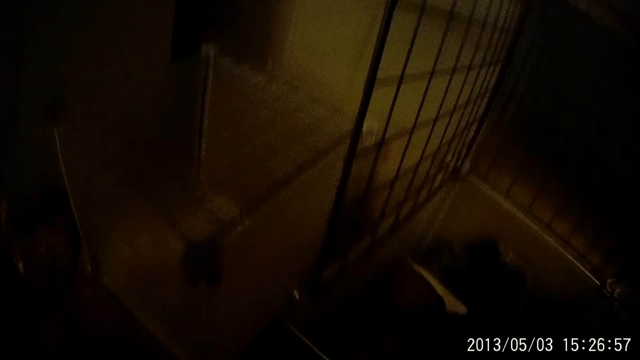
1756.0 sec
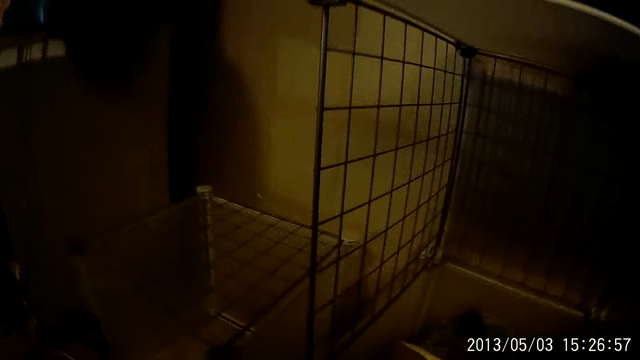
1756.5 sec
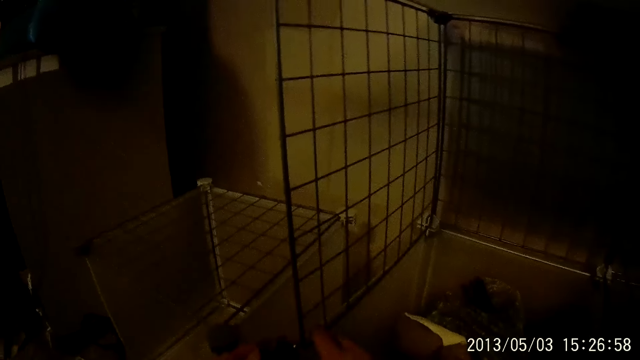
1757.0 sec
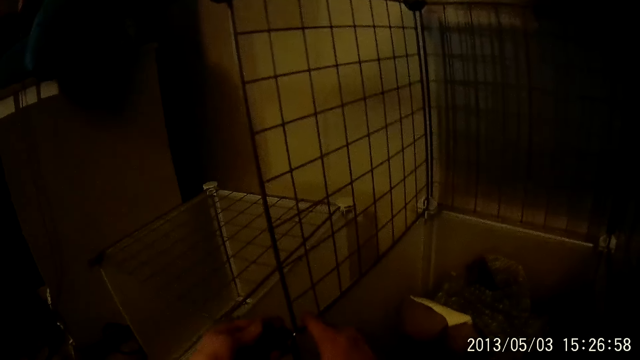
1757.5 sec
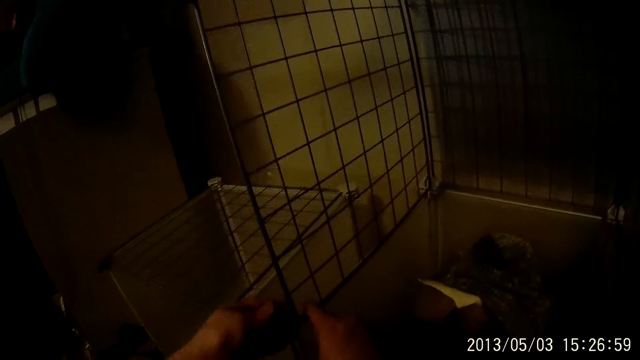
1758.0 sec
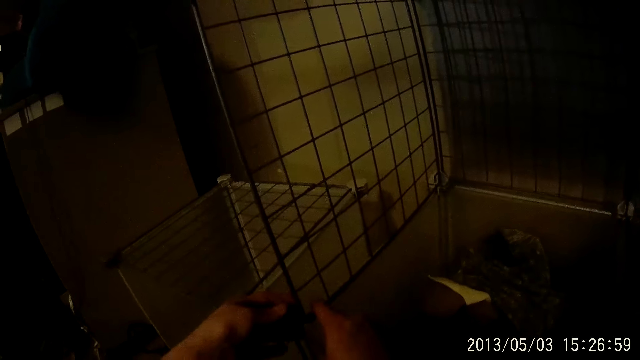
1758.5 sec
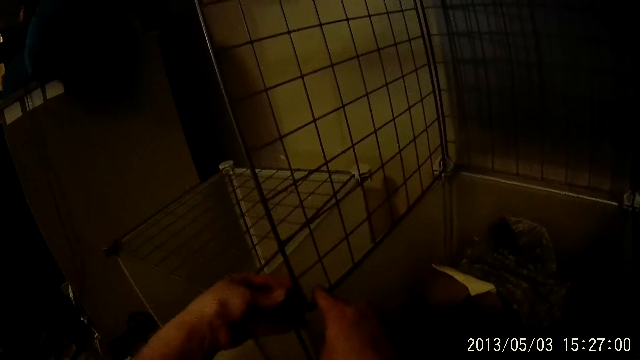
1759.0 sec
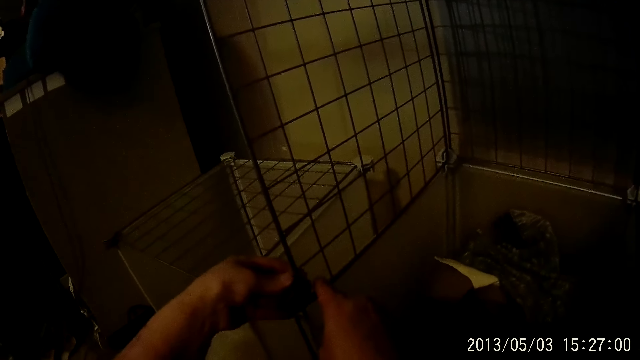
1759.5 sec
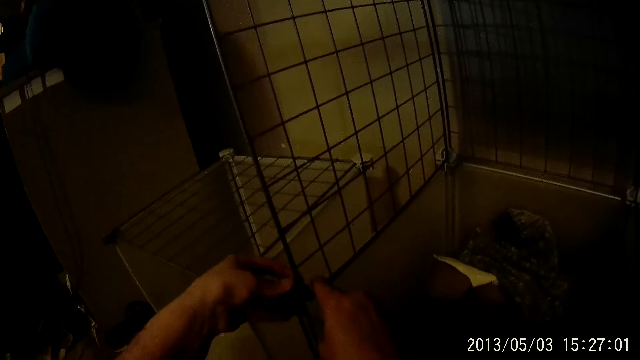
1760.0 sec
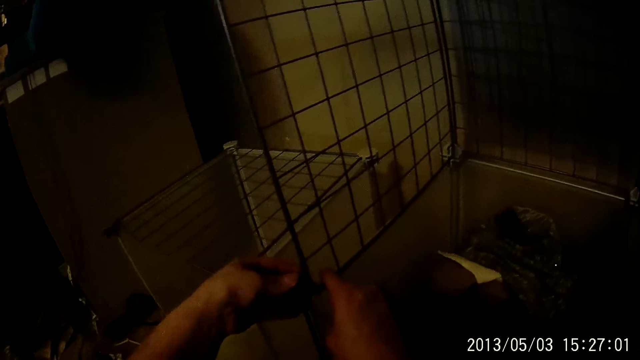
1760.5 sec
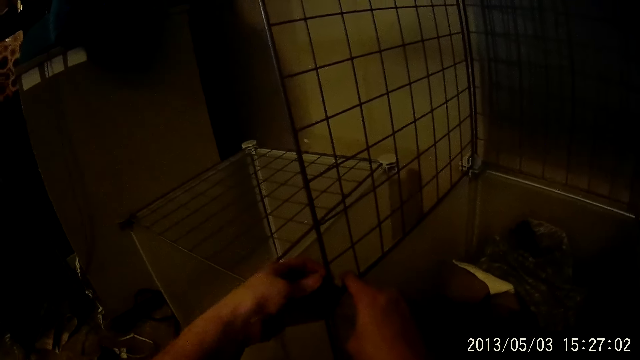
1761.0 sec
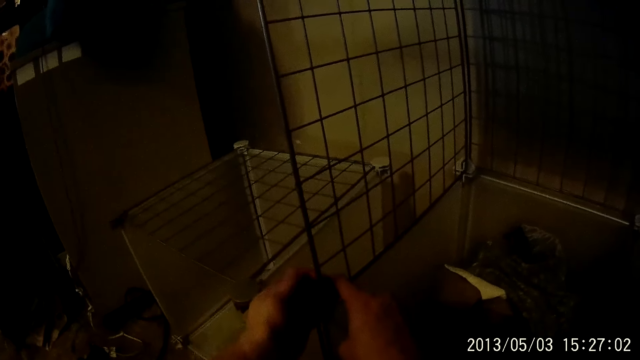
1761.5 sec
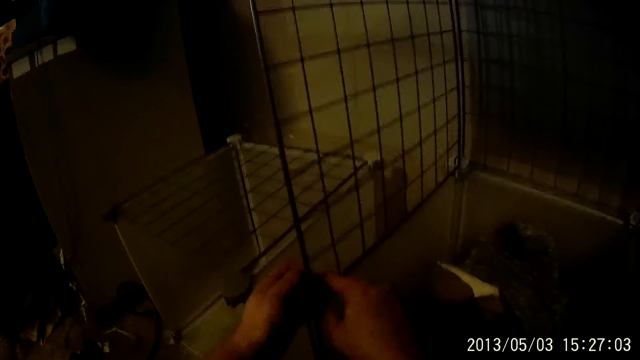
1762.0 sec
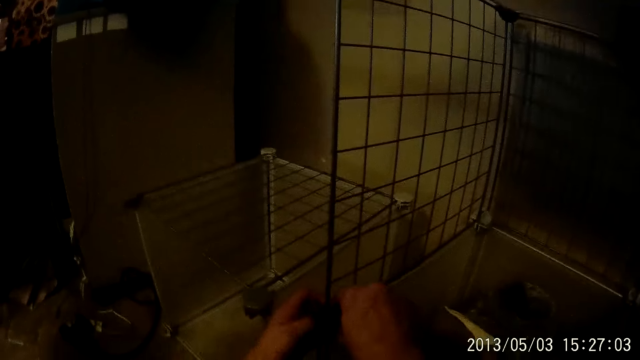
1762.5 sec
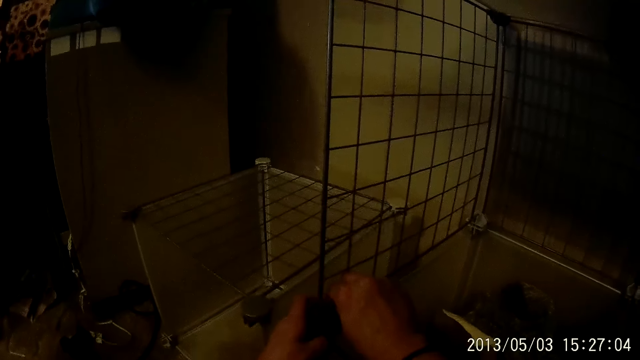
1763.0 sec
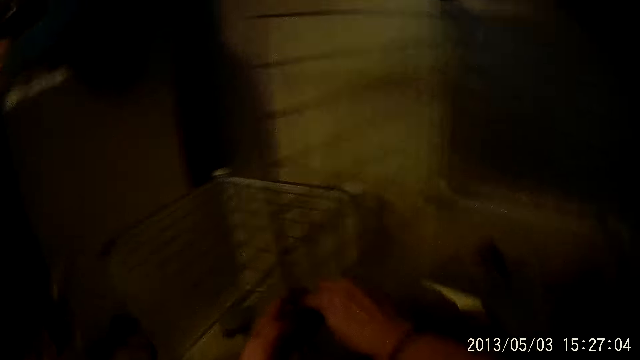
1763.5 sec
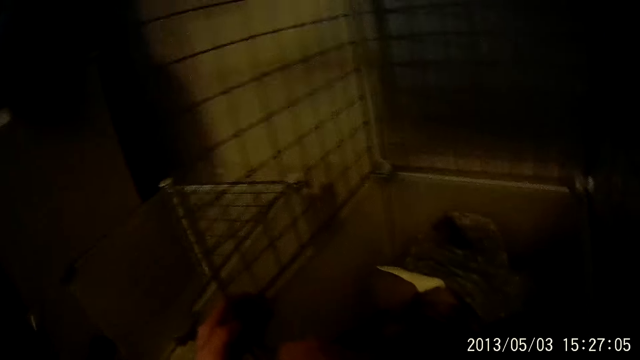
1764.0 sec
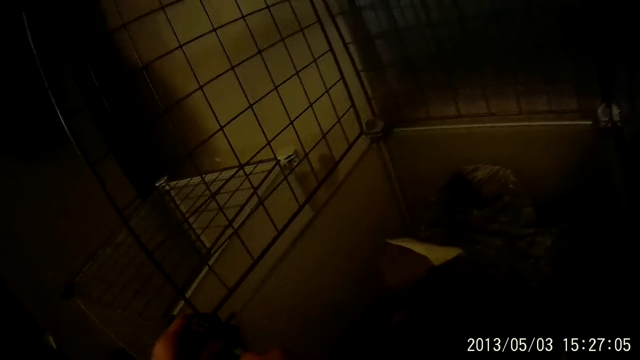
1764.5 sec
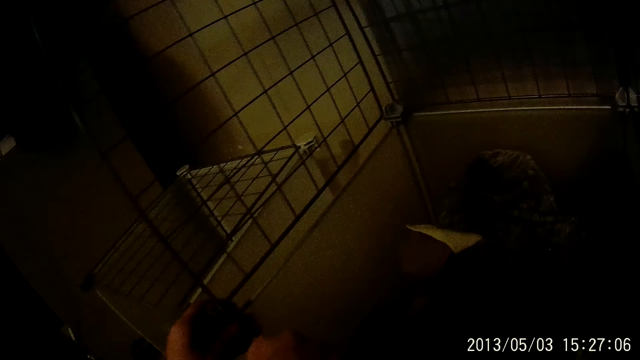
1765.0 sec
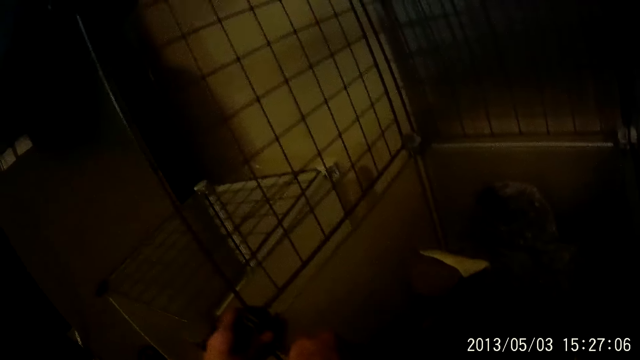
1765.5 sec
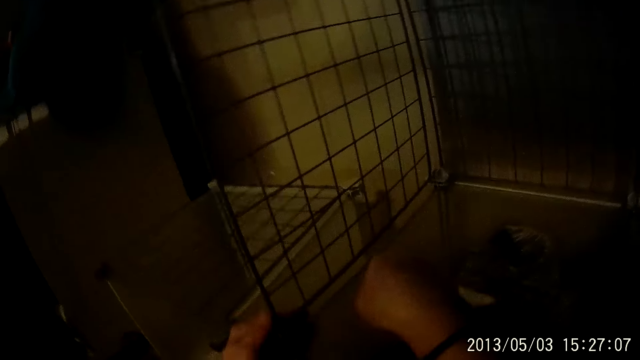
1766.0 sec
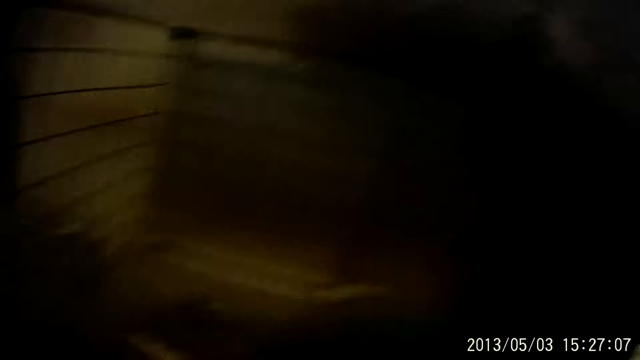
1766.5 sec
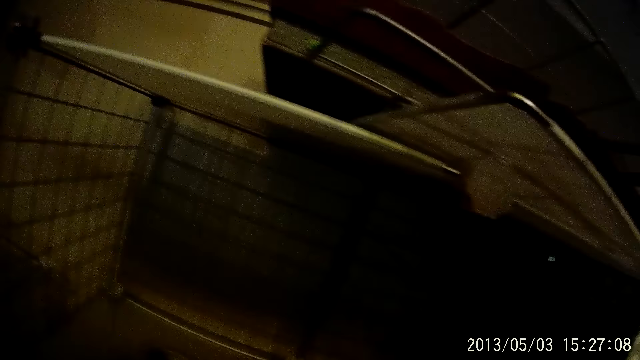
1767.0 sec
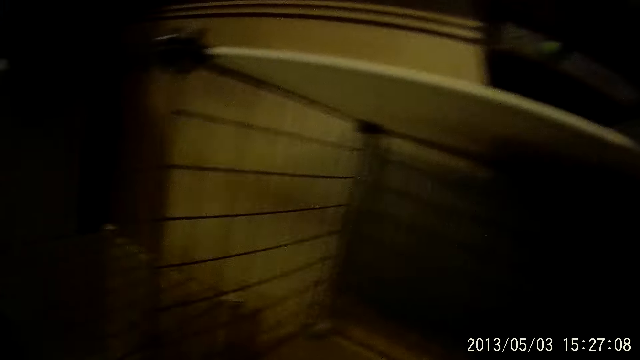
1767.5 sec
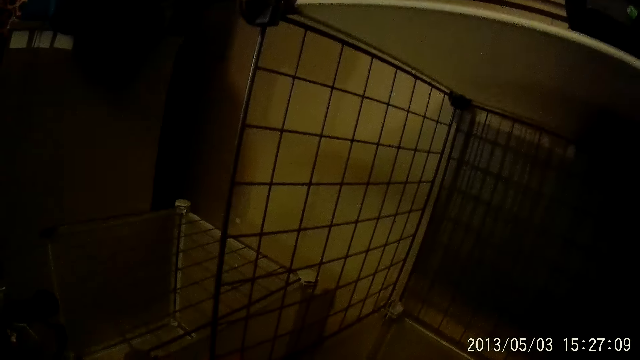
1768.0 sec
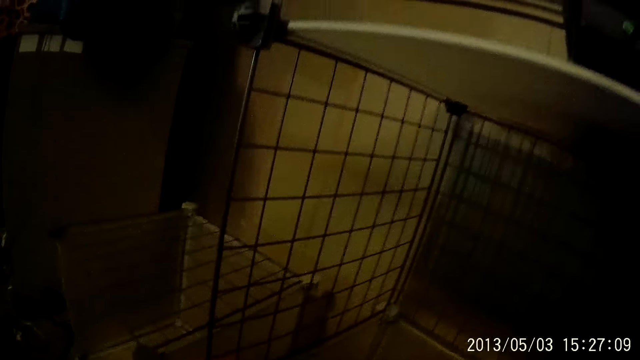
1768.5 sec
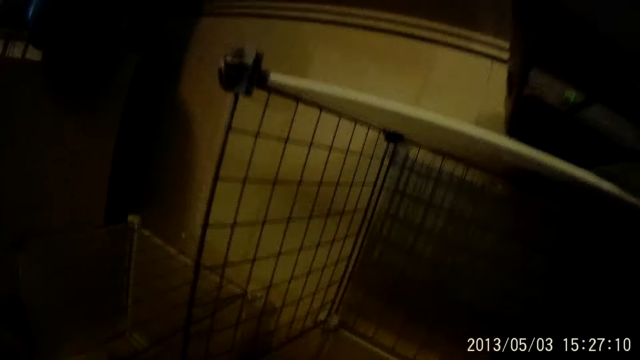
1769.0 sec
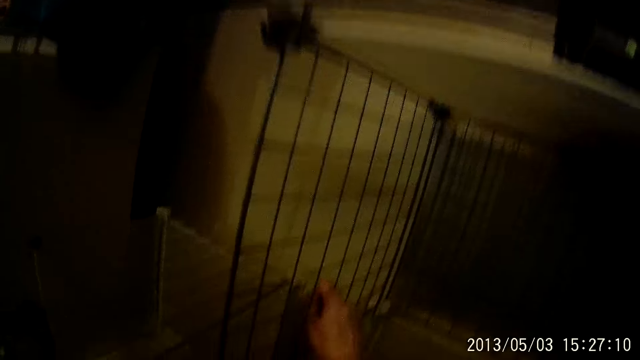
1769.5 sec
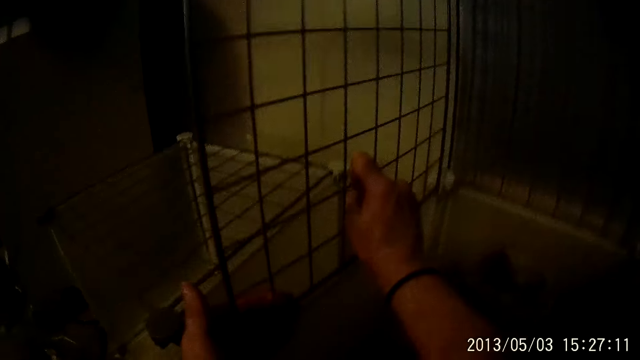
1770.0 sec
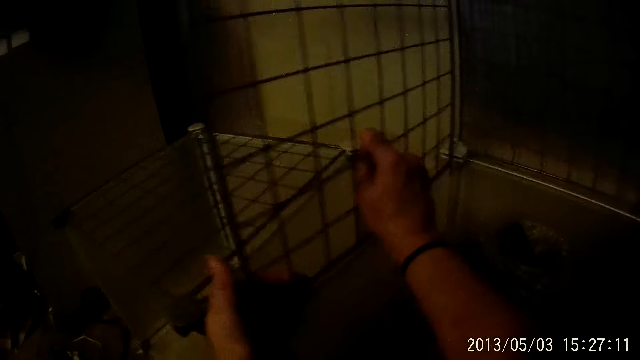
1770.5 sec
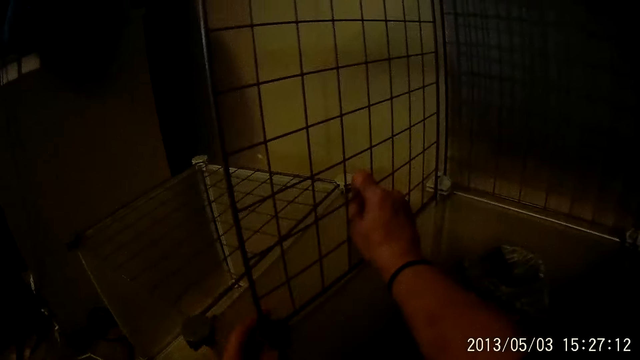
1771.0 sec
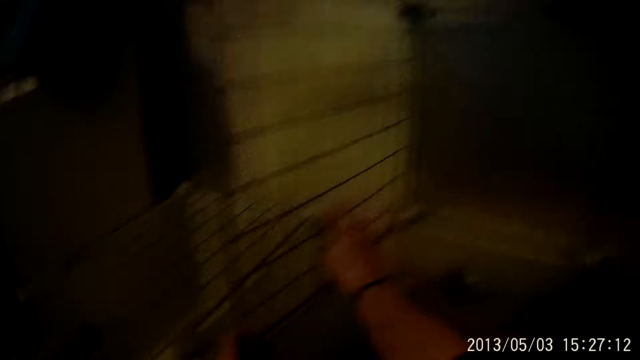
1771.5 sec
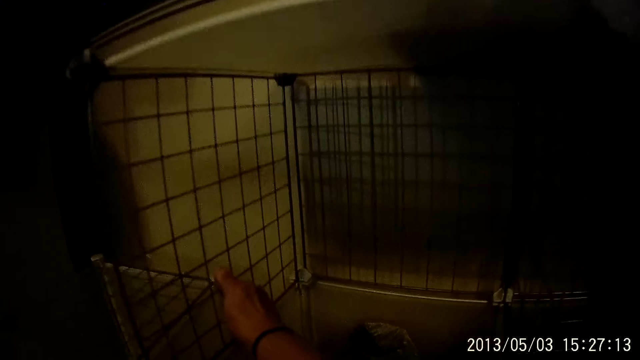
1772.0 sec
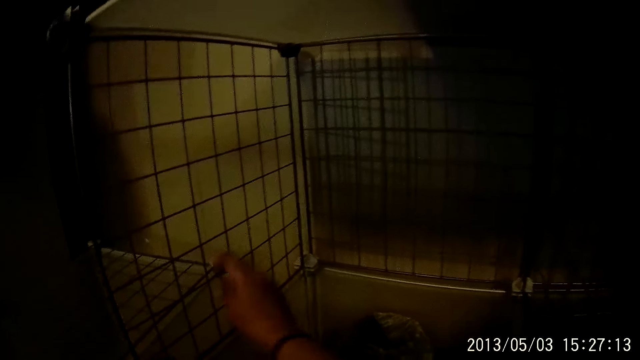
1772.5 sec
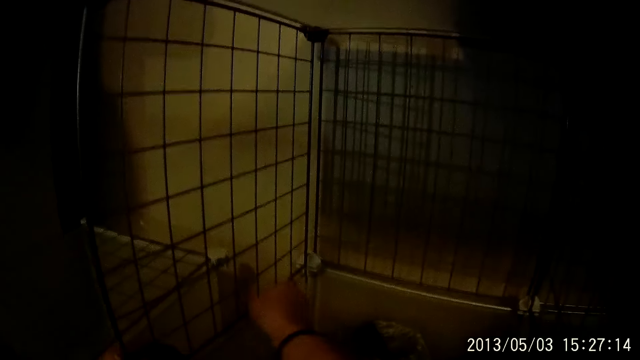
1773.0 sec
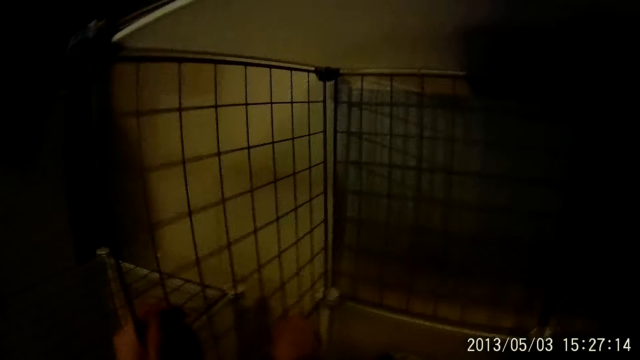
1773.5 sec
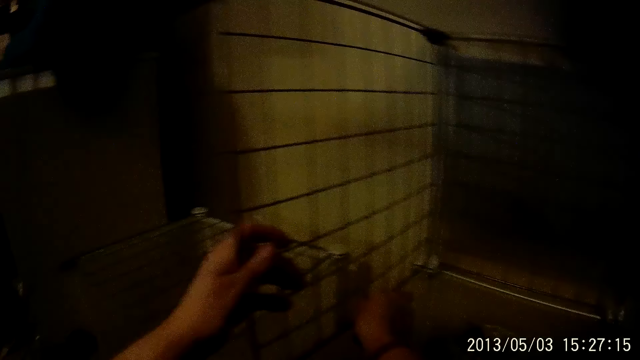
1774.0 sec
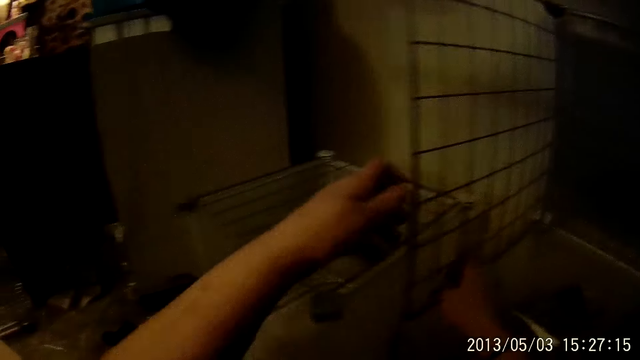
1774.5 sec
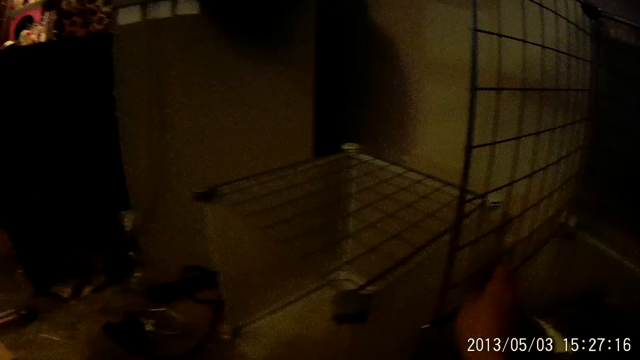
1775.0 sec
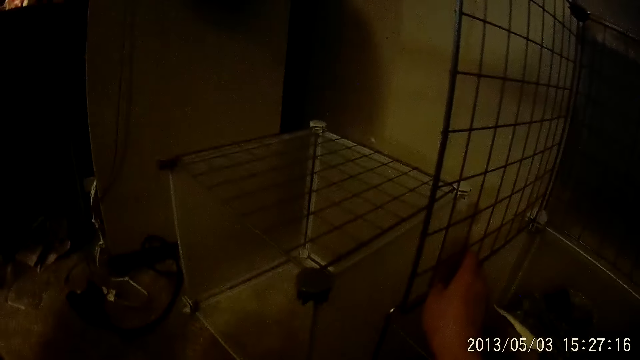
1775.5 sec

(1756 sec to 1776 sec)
The camera wearer fixes the metal rack with both hands. They adjust the metal rack with both hands.
